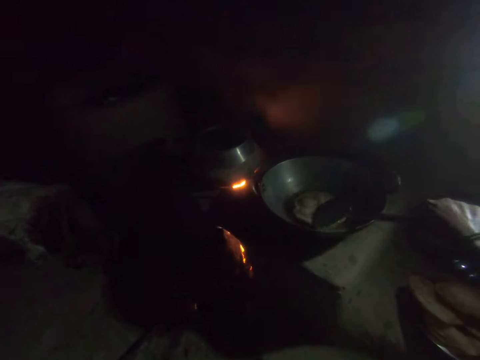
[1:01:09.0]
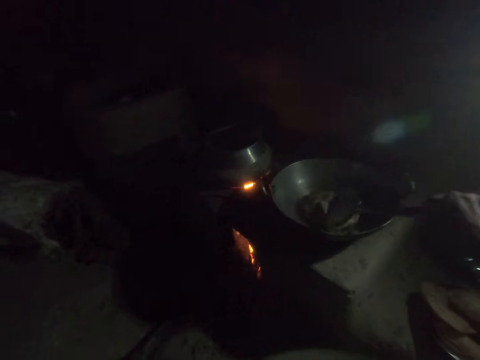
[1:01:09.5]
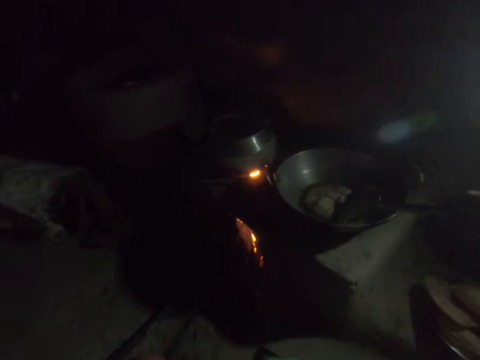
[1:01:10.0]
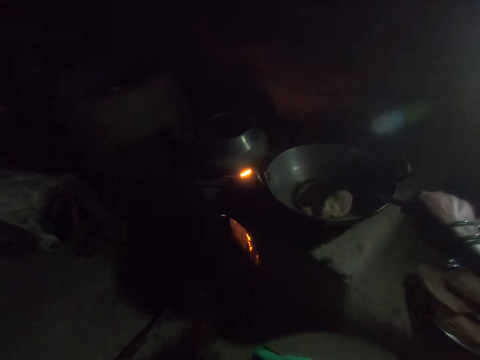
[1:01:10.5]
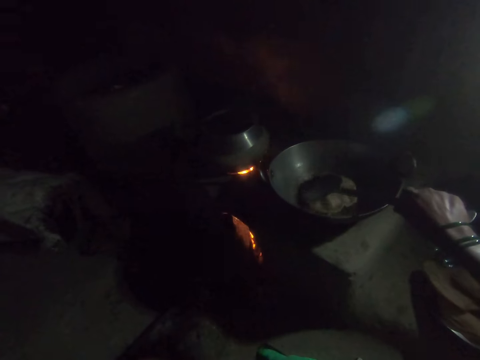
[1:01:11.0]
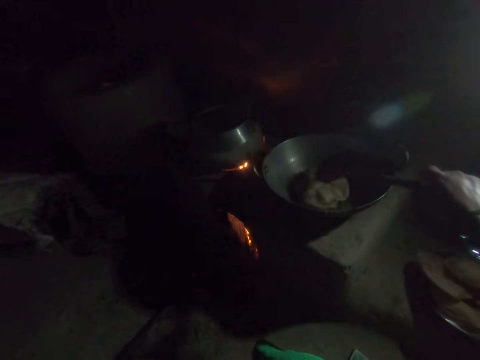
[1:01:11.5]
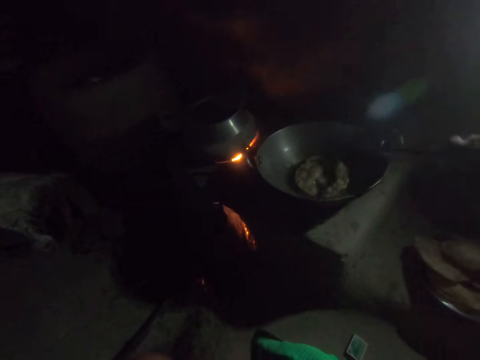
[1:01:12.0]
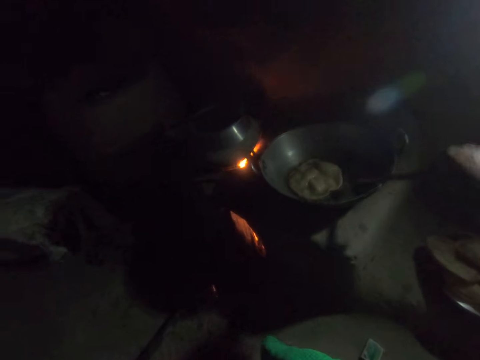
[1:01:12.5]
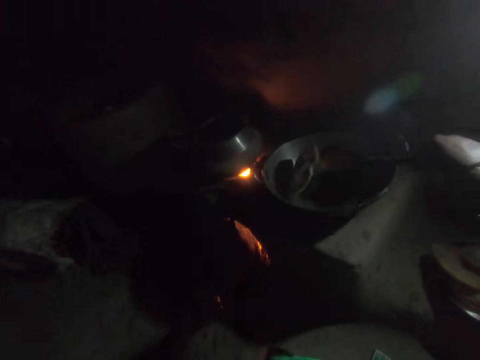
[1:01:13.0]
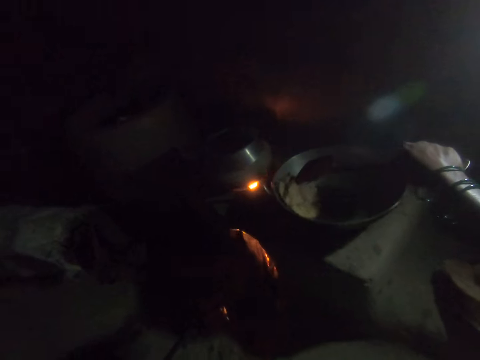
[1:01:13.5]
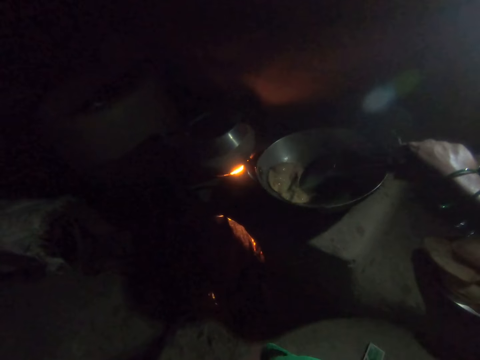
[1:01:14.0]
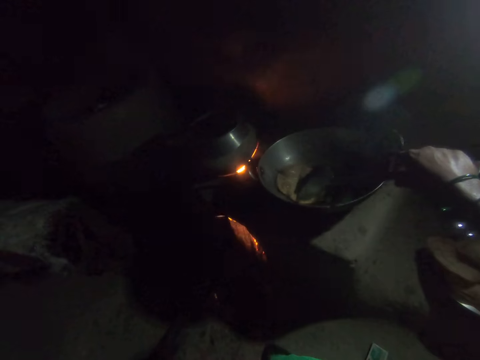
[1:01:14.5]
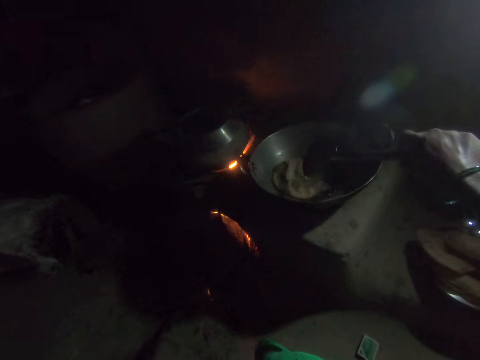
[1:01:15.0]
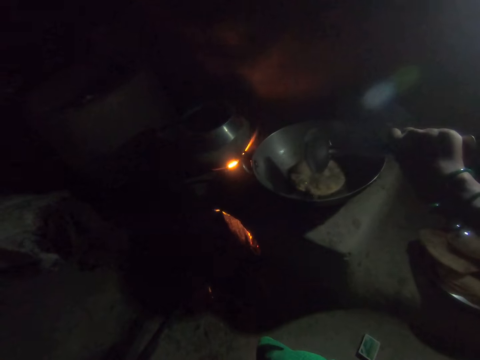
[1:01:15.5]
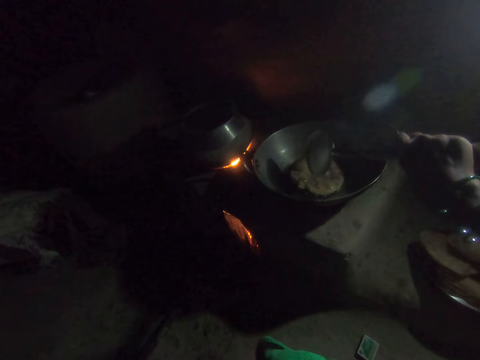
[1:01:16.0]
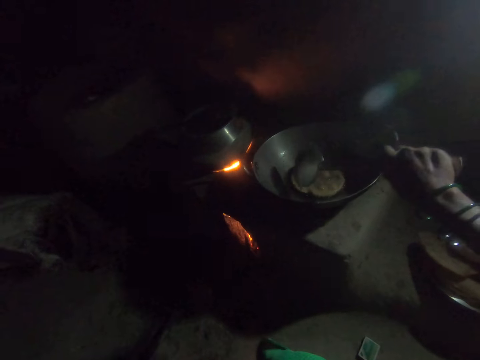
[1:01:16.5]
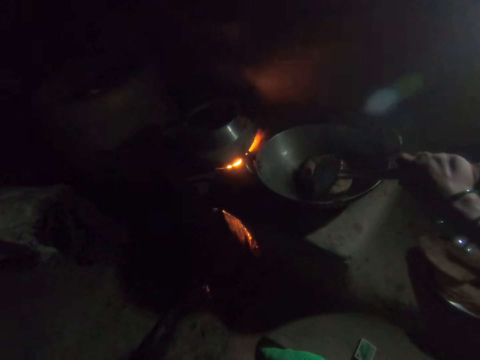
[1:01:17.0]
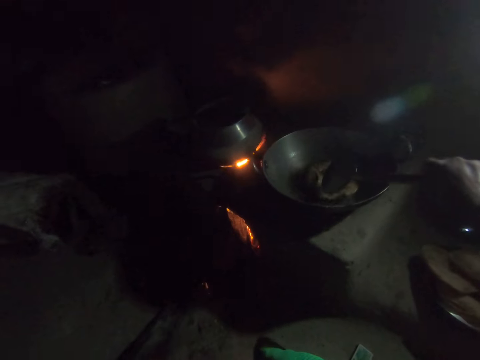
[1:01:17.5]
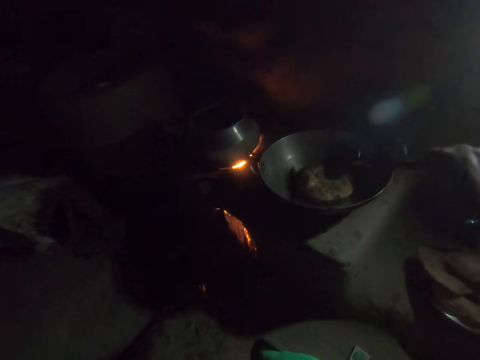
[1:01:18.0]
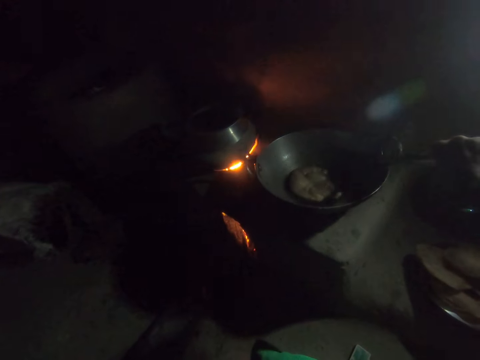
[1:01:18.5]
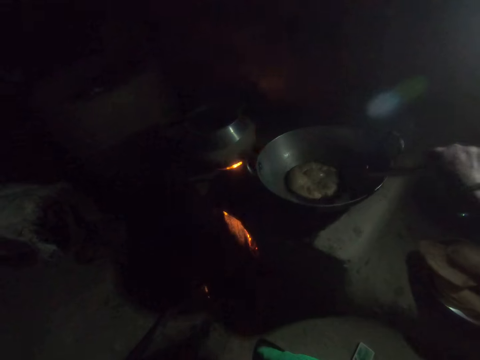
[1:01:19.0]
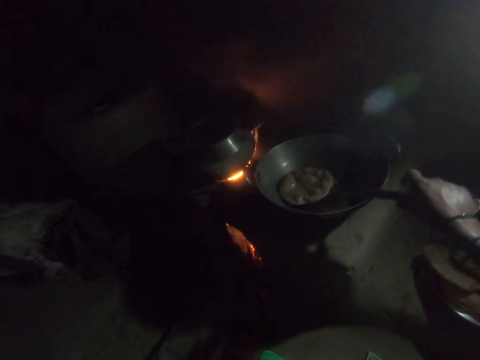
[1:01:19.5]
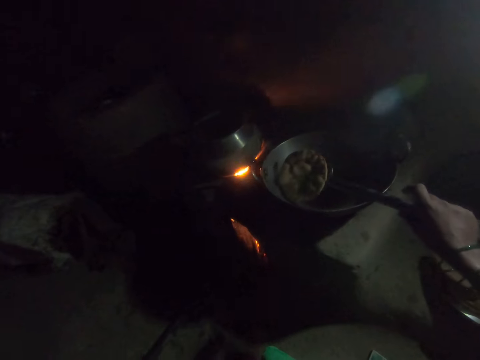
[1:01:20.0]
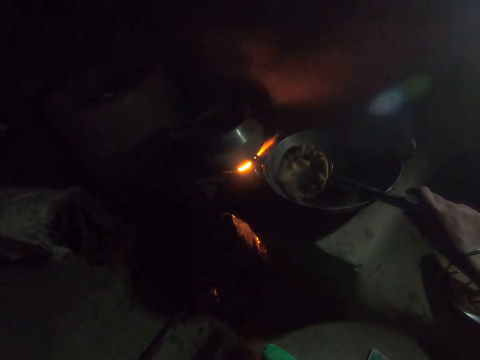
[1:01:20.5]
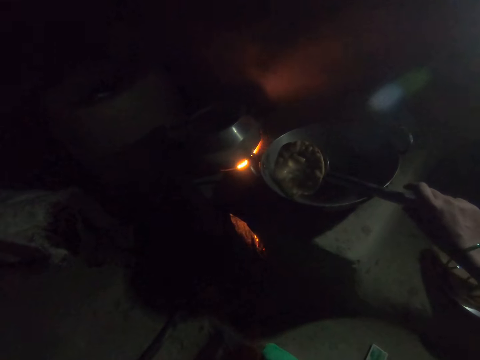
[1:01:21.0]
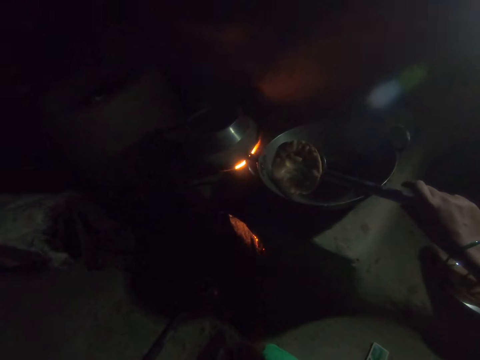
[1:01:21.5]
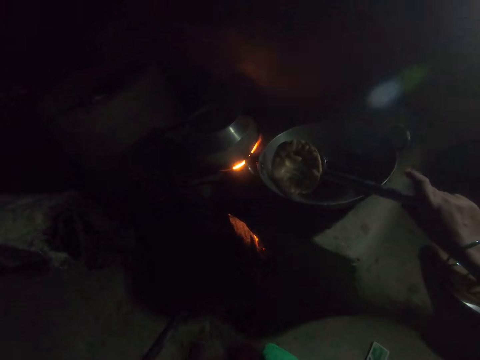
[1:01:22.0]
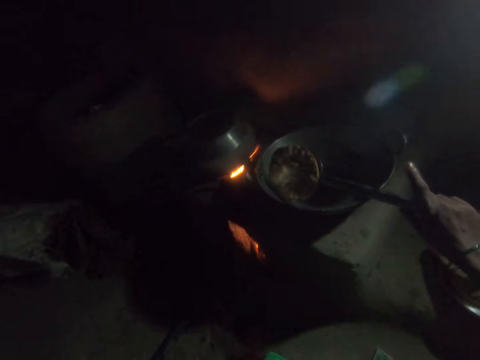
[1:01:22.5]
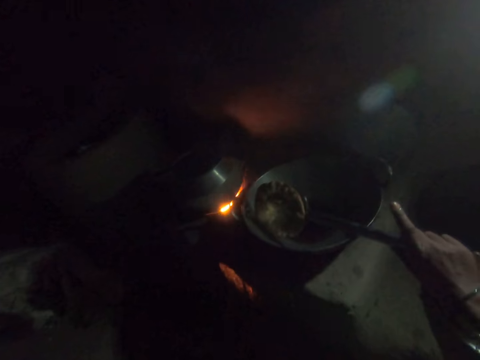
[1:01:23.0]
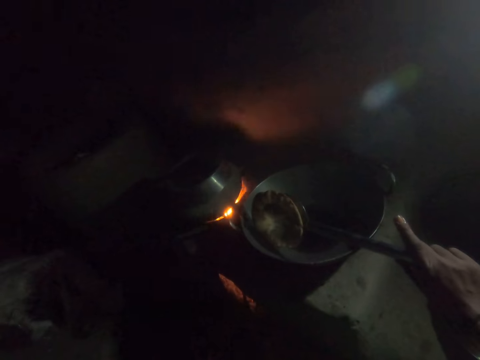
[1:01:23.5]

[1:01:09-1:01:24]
The camera wearer turns the dough over. She picks out the fried dough from the frying pan with the spoon in her right hand. She sieves excess oil from the chapati.

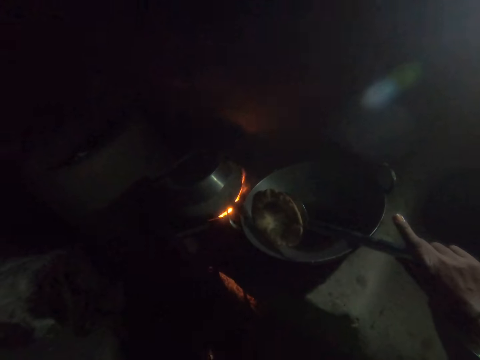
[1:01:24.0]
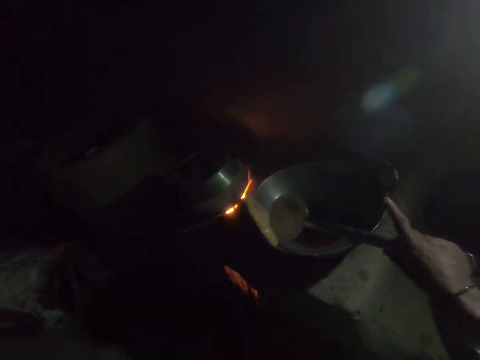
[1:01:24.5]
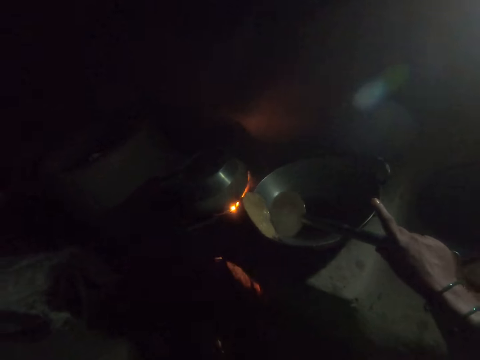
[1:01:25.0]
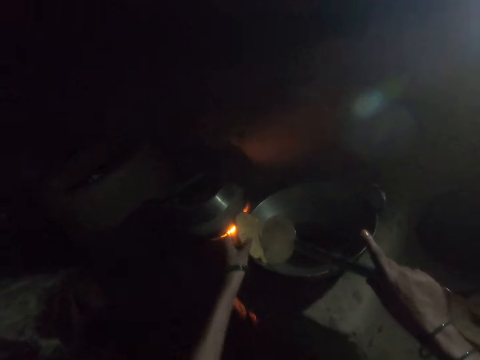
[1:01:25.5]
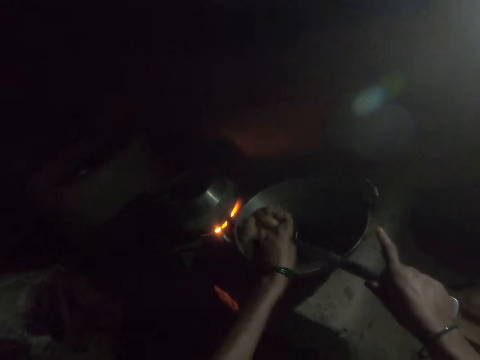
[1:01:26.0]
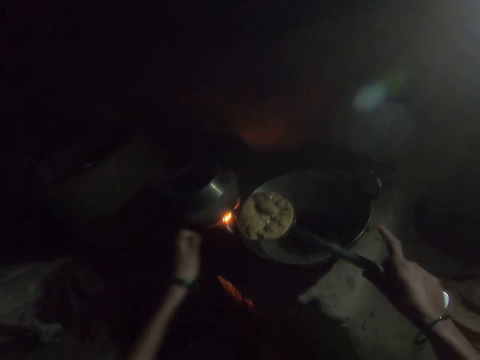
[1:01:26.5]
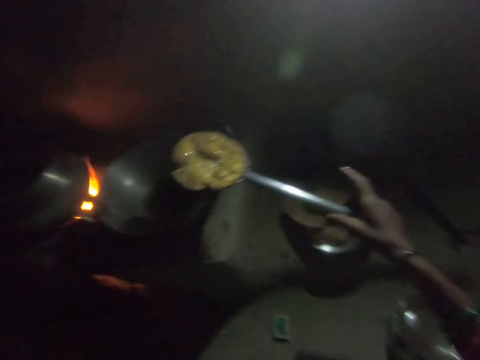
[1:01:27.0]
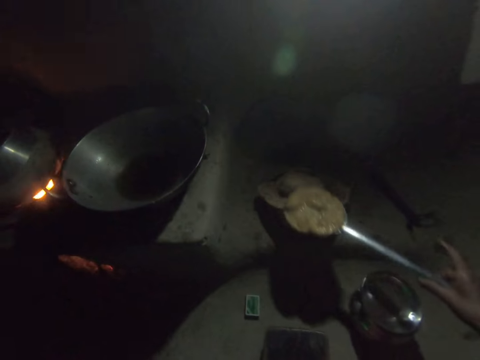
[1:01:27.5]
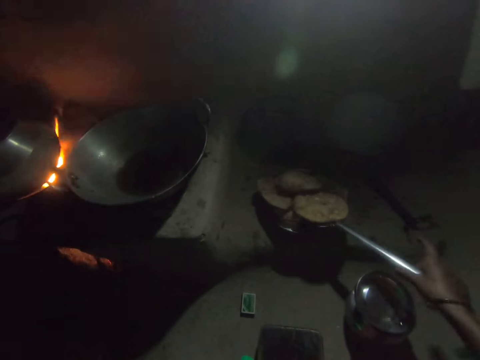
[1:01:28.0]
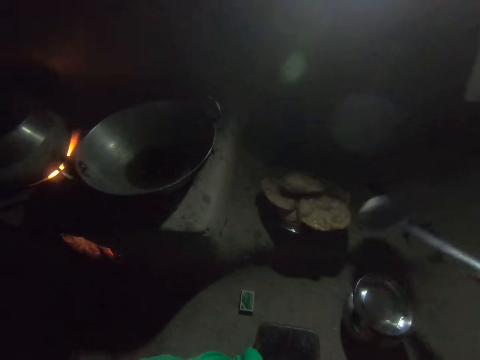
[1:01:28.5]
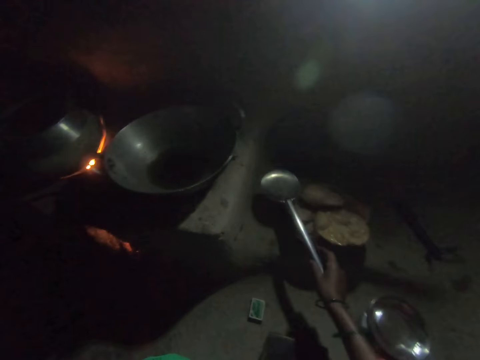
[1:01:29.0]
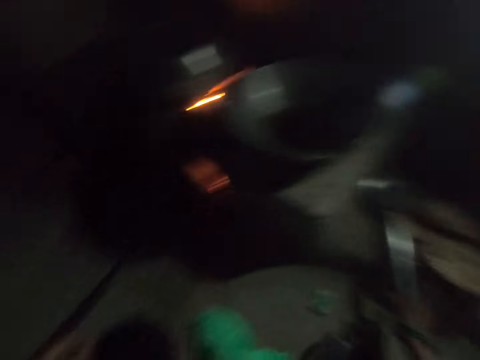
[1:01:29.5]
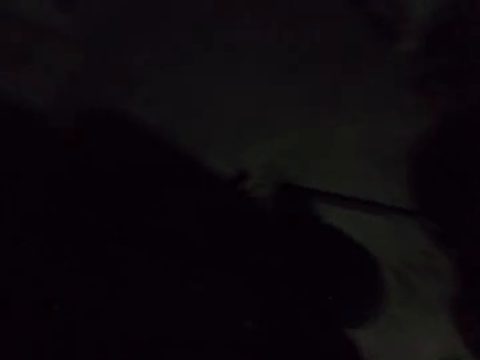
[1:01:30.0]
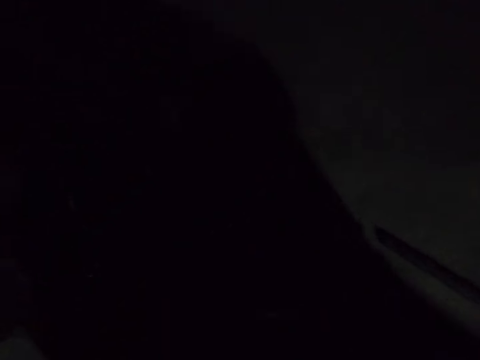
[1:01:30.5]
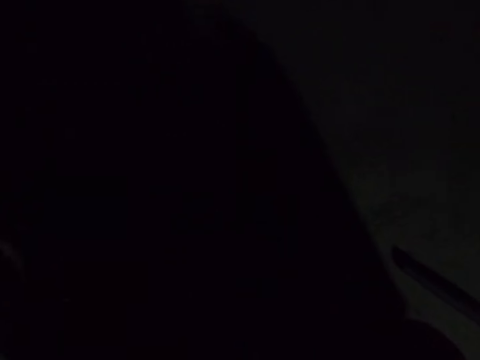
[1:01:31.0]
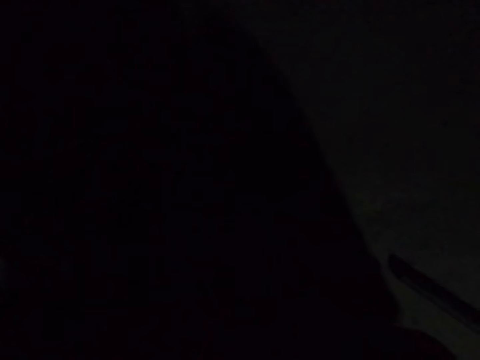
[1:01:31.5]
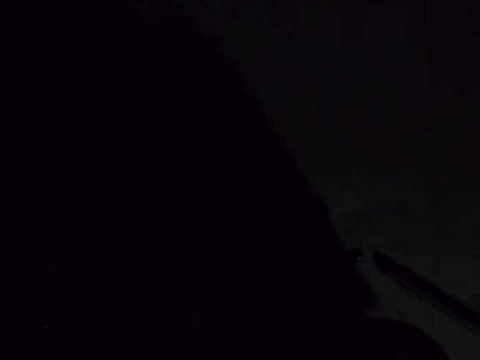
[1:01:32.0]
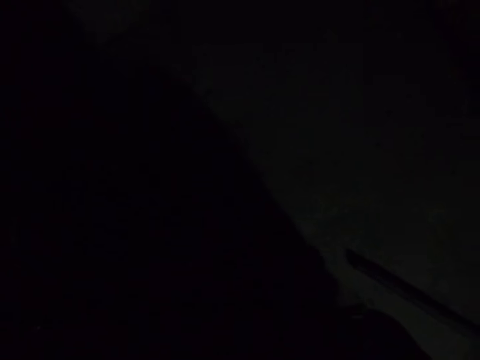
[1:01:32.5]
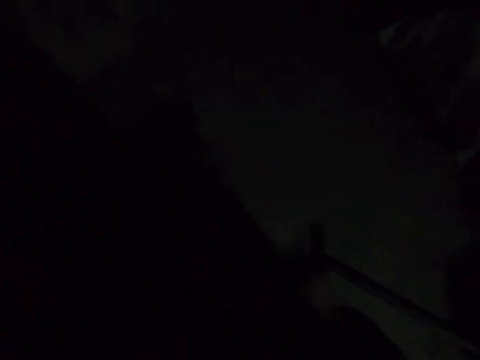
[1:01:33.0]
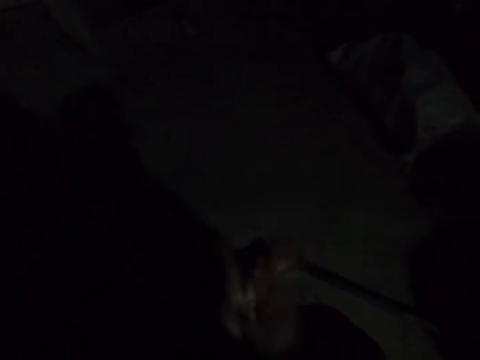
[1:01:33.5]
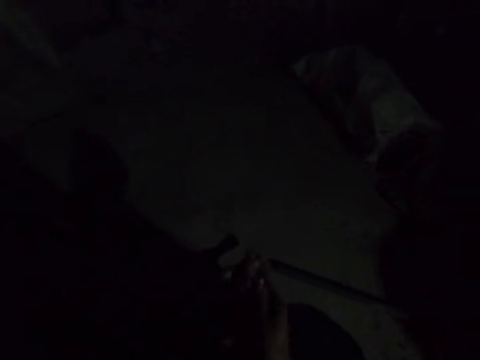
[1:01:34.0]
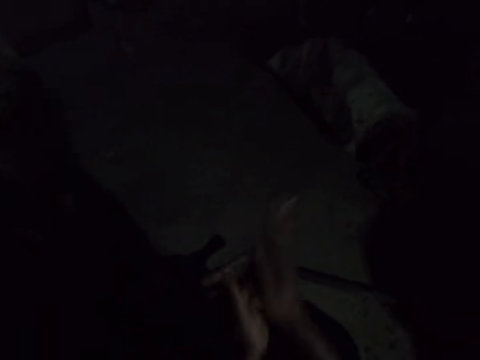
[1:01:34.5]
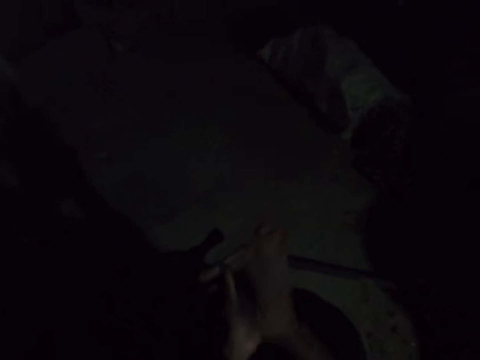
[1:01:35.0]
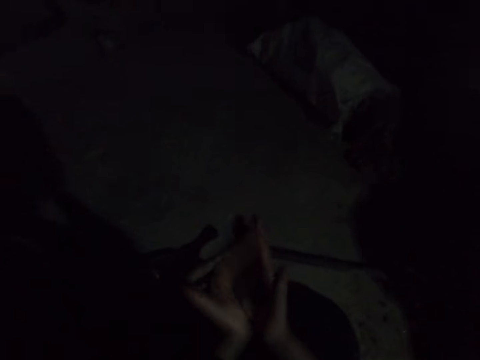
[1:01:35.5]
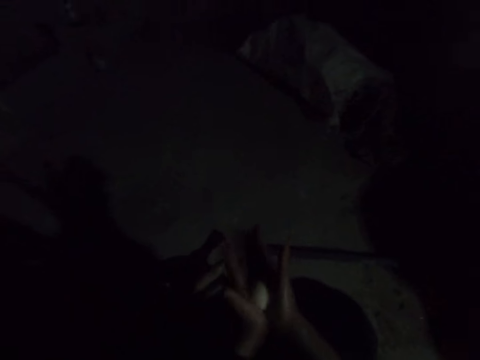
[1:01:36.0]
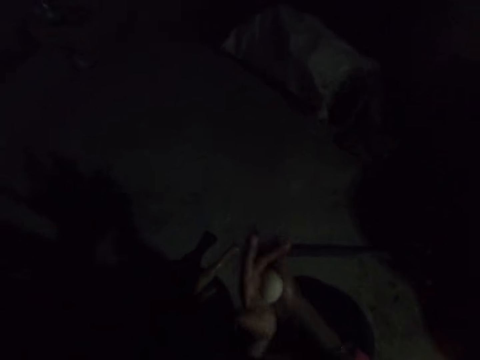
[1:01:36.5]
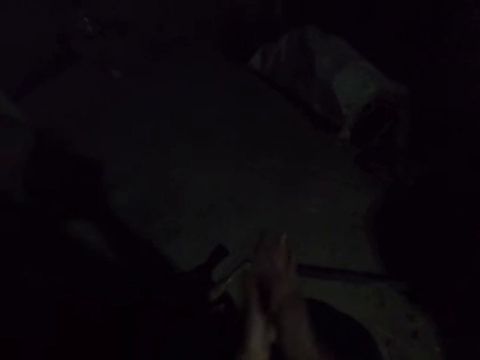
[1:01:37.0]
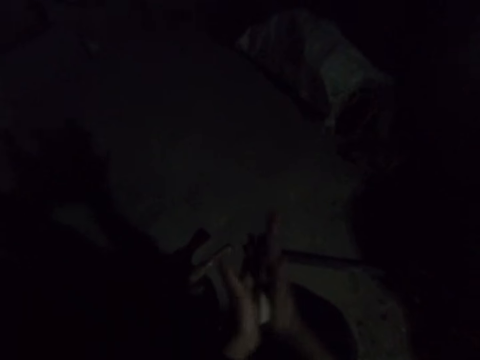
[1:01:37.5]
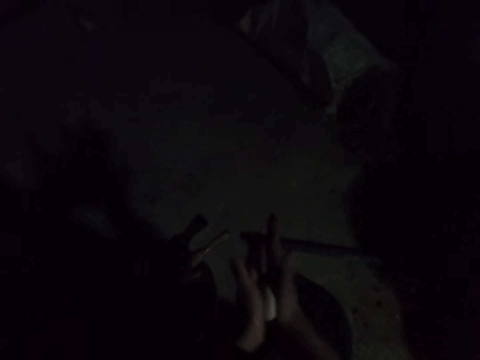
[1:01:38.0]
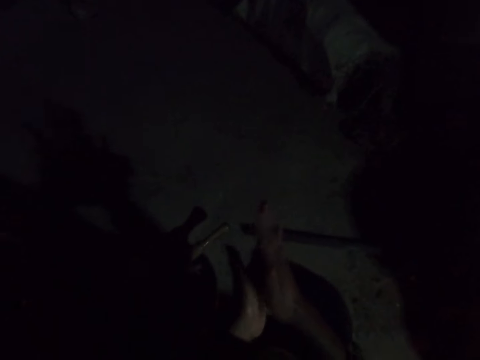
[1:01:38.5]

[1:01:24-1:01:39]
The camera wearer places the fried dough on the spoon with her left hand. She holds the chapati with her left hand. She removes the chapati with a skimmer. She places the fried dough in the plate. She places the spoon on the plate. She rolls dough with both her hands.
